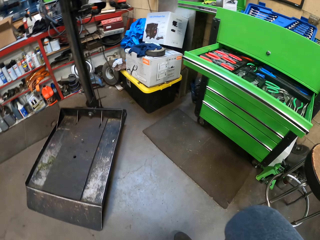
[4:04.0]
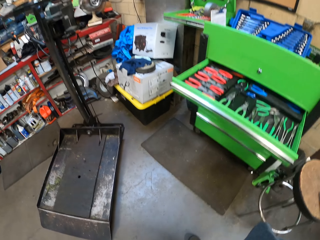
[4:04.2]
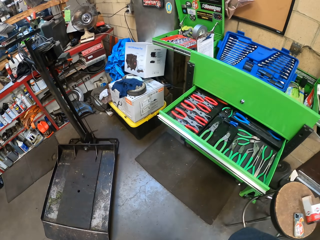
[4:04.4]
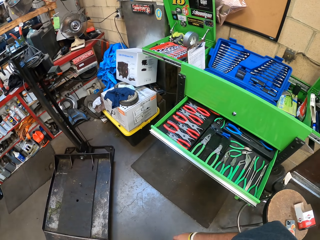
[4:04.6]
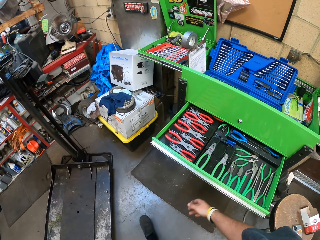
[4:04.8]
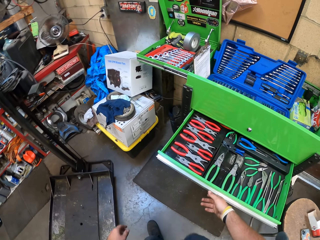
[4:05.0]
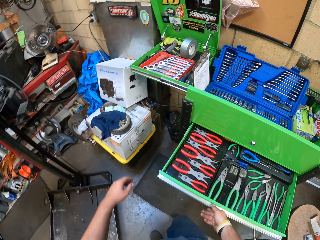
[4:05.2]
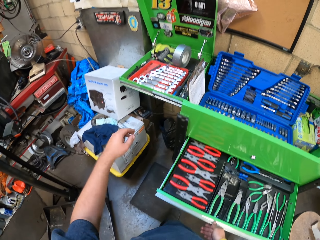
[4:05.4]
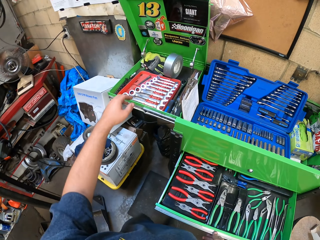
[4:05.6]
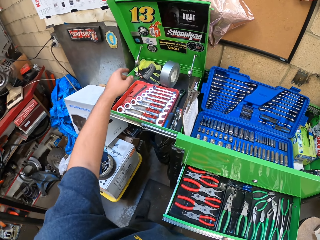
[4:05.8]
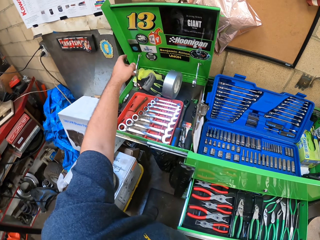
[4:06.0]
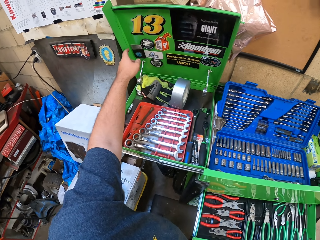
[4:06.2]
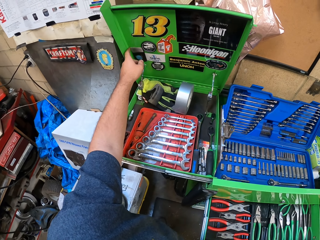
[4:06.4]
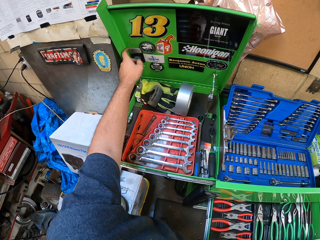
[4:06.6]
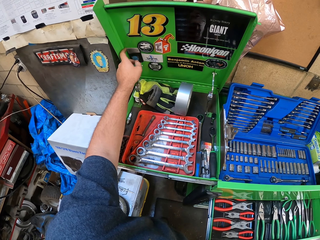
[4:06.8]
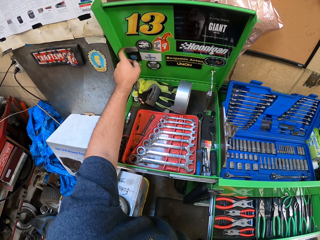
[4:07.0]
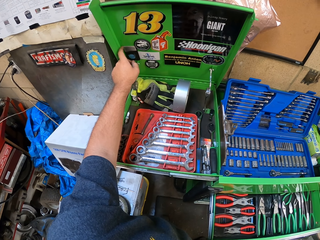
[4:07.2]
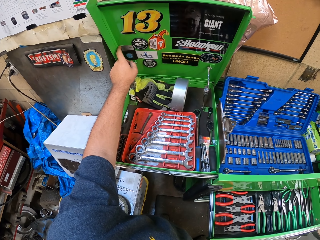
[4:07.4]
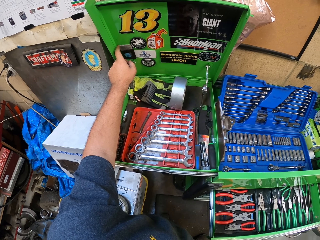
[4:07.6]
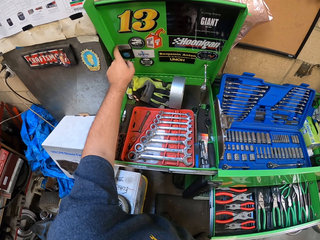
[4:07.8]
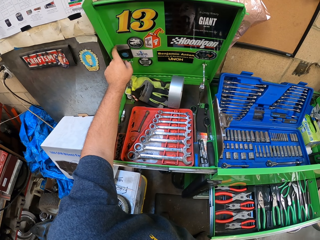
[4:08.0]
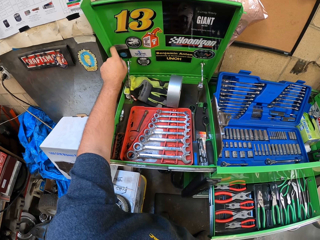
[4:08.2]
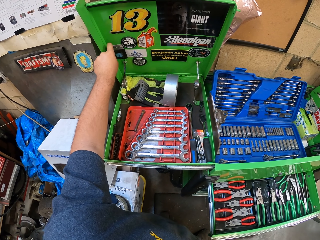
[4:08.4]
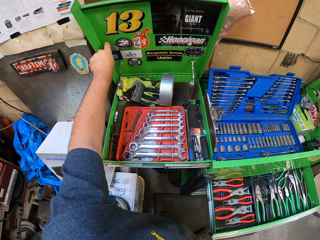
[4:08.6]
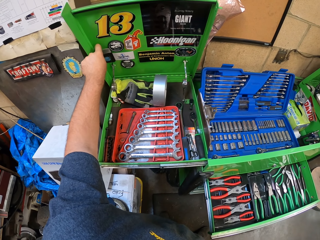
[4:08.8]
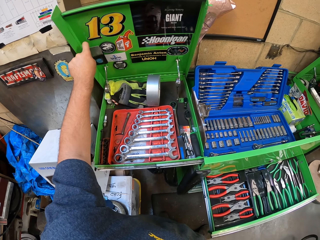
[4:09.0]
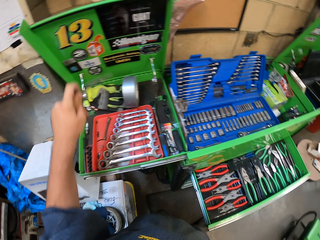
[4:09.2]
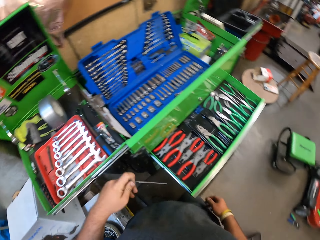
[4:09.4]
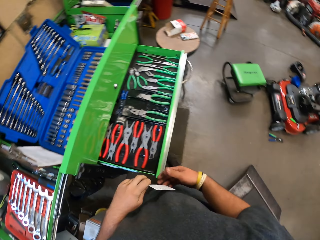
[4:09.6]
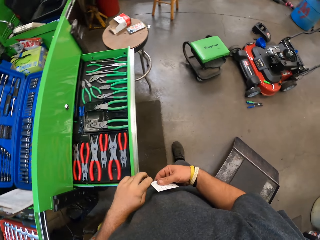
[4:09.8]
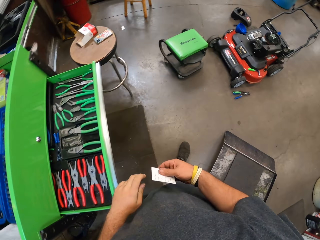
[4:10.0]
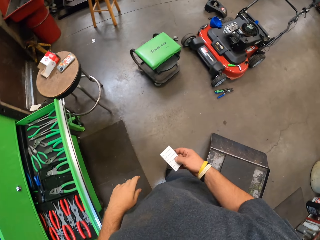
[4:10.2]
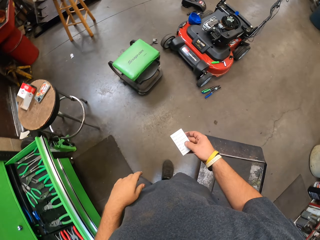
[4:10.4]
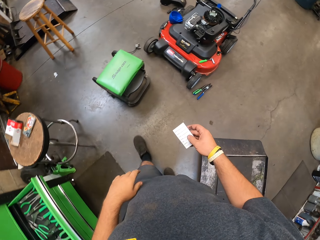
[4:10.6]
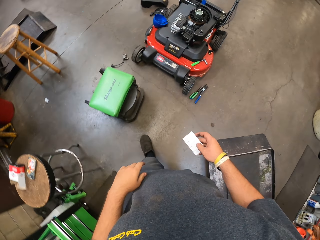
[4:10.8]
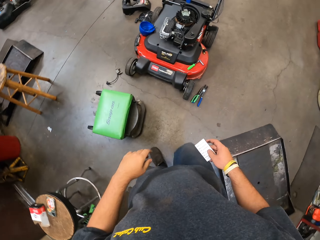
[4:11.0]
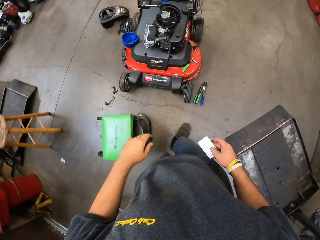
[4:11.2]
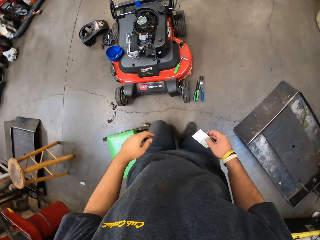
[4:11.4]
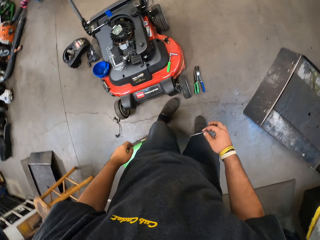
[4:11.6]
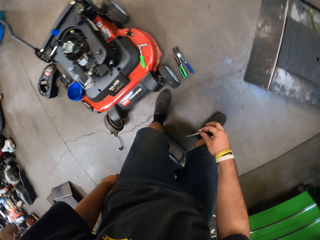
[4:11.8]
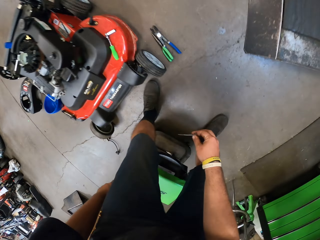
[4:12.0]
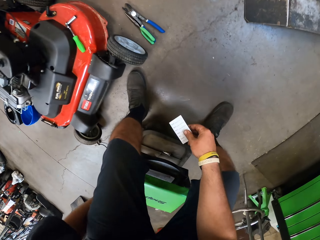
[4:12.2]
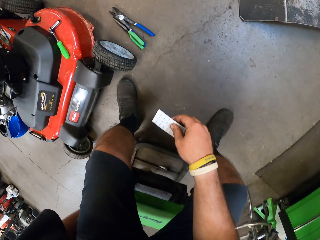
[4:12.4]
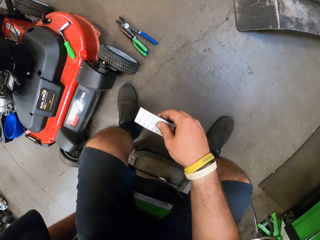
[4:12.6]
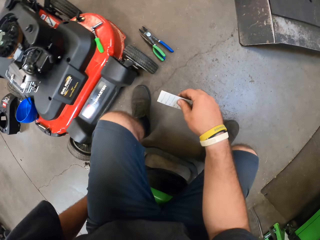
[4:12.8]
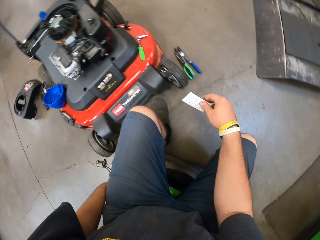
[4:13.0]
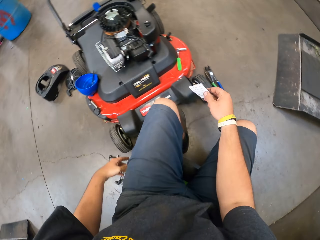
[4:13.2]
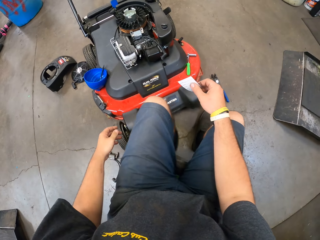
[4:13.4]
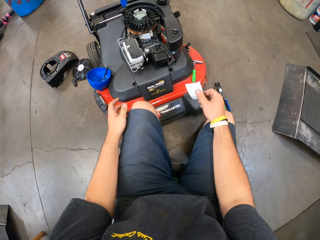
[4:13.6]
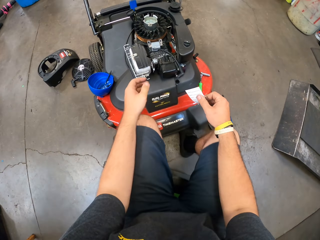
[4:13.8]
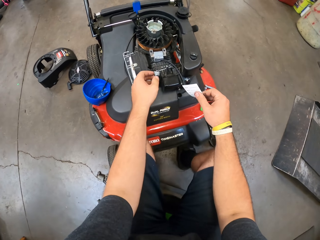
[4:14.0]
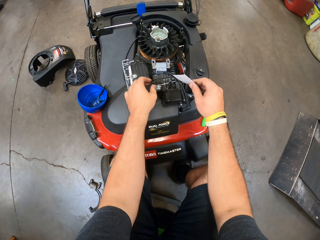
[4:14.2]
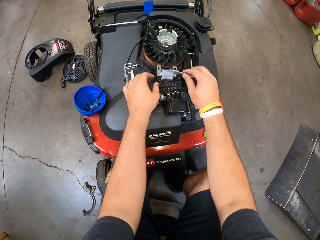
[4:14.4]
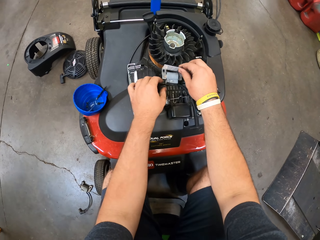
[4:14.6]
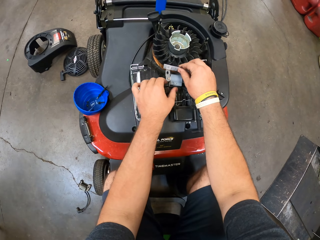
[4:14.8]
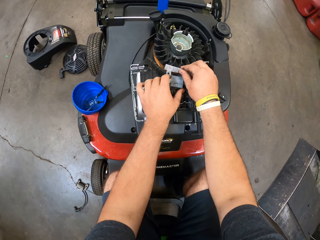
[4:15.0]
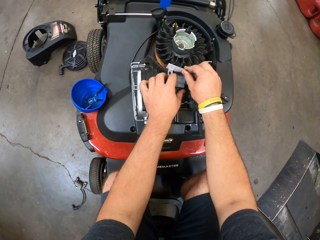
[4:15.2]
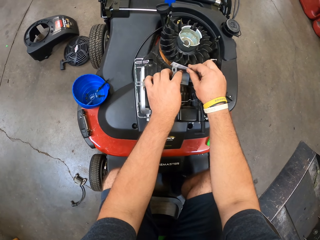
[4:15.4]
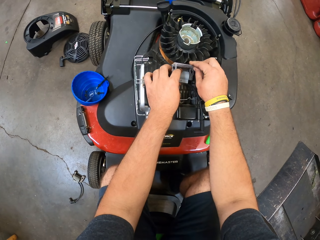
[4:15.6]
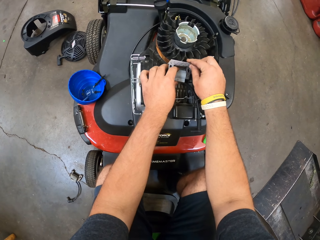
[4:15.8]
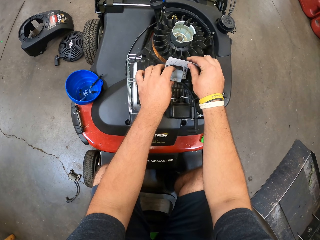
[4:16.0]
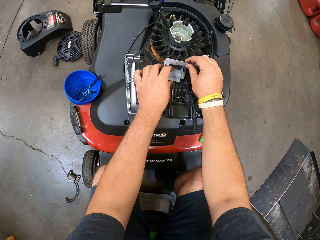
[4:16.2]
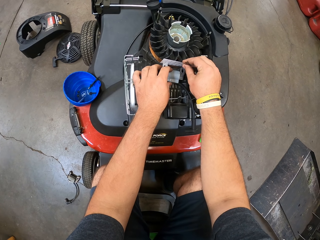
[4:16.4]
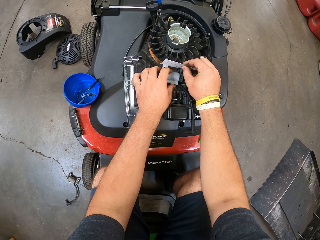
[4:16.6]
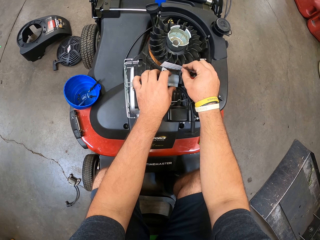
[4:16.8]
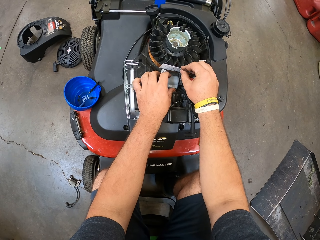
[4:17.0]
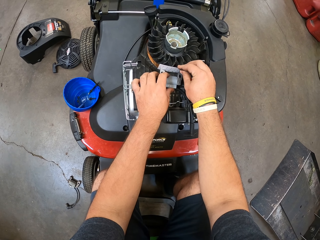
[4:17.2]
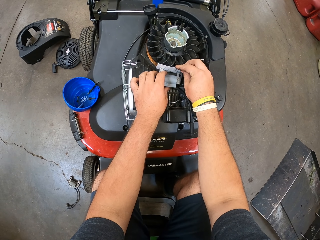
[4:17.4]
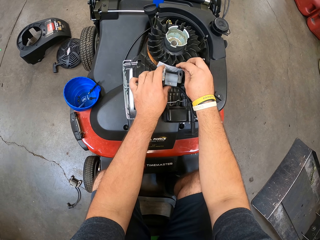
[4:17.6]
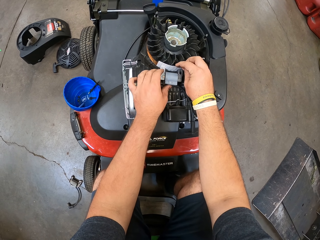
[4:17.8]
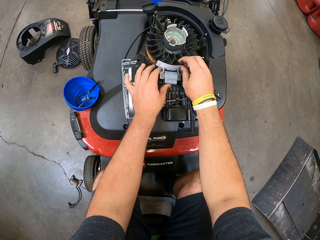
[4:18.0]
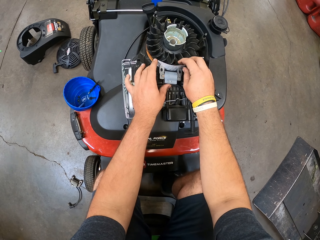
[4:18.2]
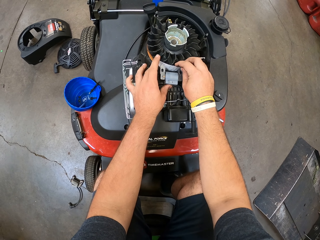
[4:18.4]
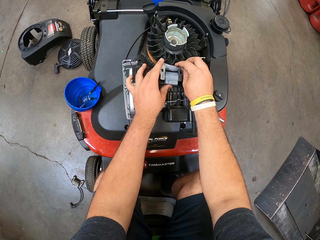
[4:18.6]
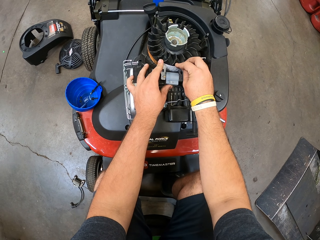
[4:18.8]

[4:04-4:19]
The camera wearer stands from the chair and walks to the drawer. They pick the piece of paper from the tool box. They walk to the machine and sit on the chair. They fix the piece of paper to the lawn mower.

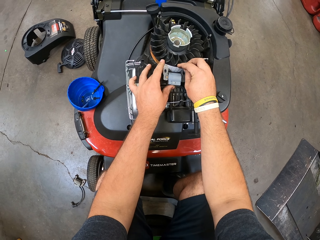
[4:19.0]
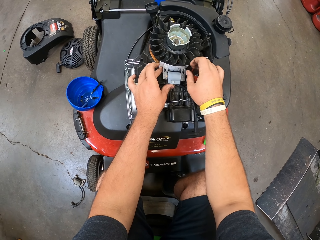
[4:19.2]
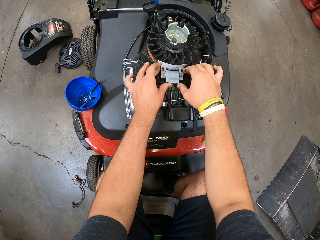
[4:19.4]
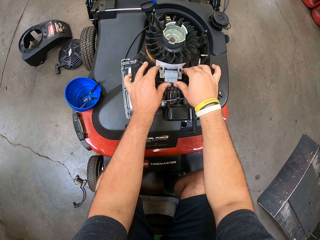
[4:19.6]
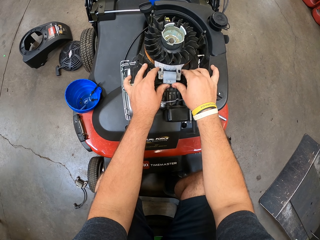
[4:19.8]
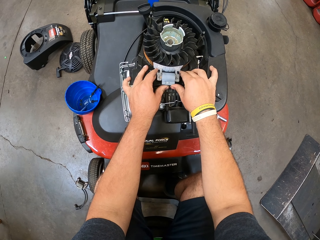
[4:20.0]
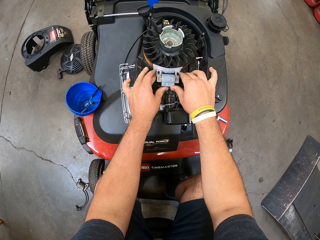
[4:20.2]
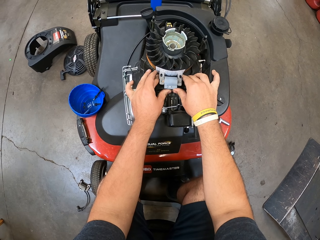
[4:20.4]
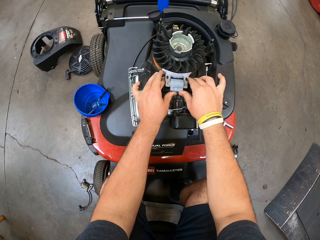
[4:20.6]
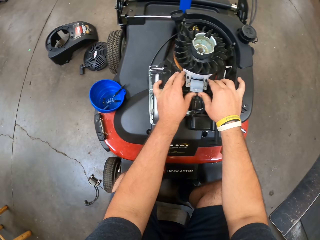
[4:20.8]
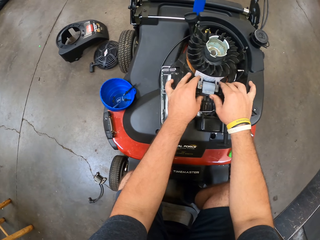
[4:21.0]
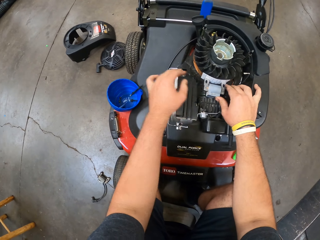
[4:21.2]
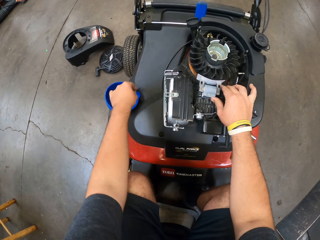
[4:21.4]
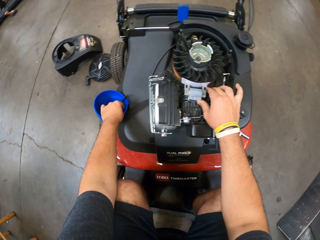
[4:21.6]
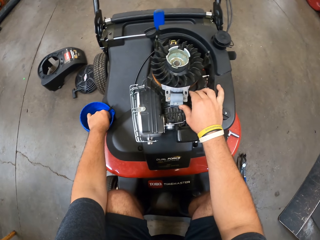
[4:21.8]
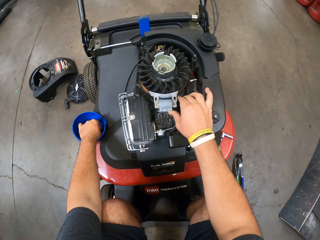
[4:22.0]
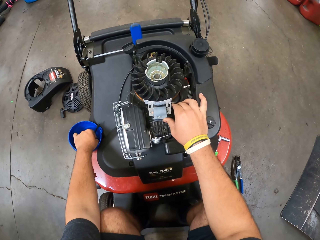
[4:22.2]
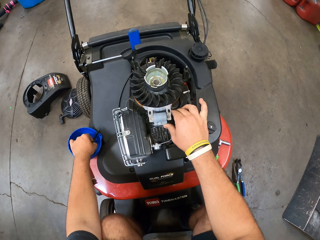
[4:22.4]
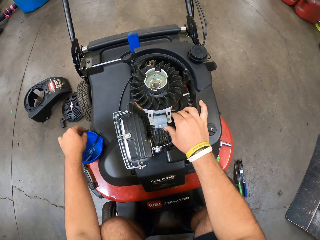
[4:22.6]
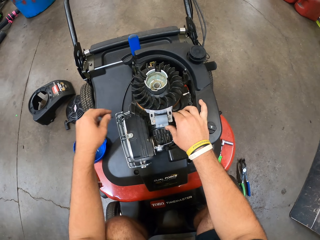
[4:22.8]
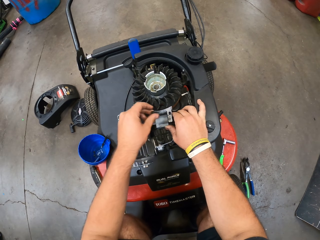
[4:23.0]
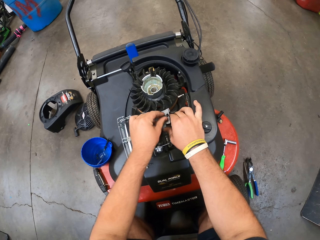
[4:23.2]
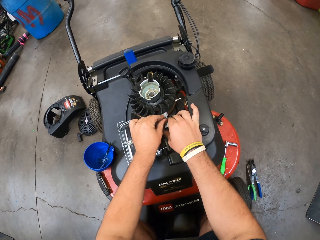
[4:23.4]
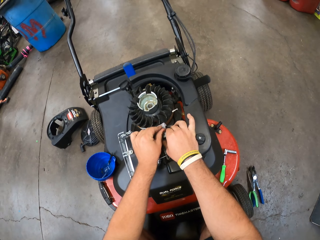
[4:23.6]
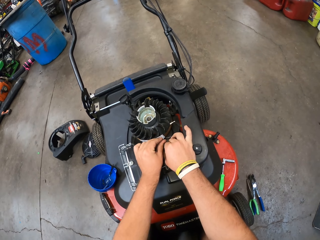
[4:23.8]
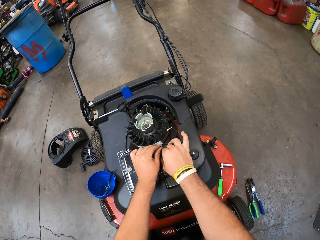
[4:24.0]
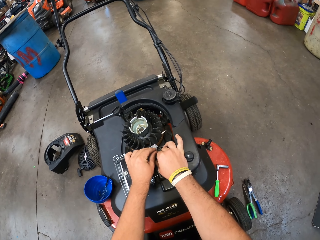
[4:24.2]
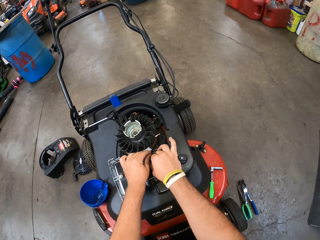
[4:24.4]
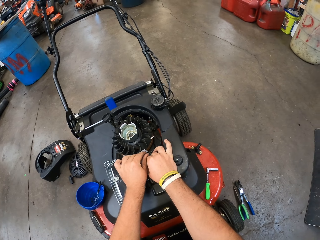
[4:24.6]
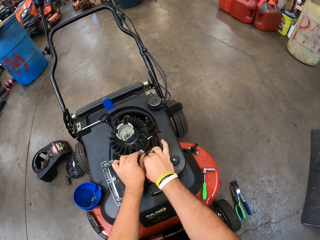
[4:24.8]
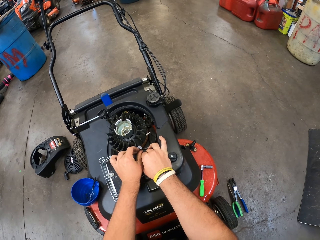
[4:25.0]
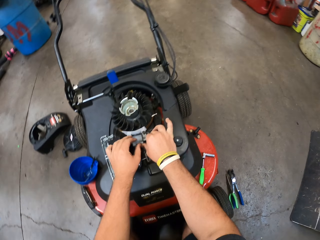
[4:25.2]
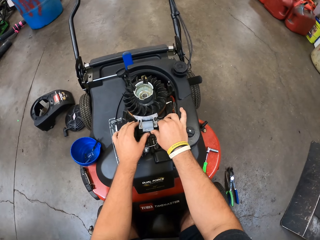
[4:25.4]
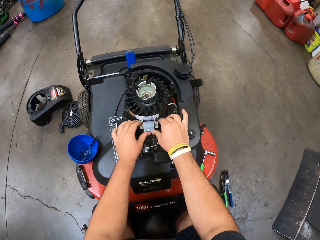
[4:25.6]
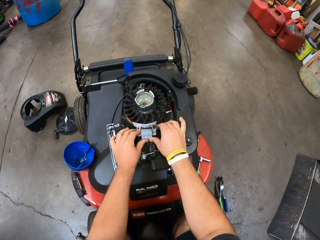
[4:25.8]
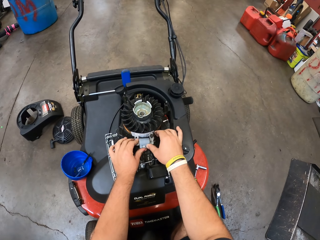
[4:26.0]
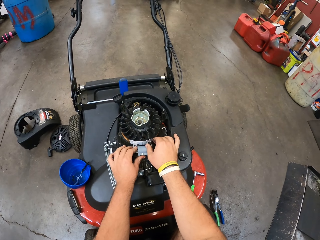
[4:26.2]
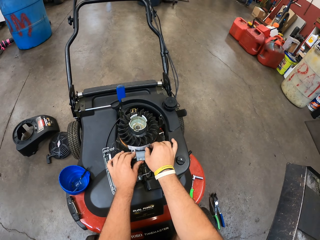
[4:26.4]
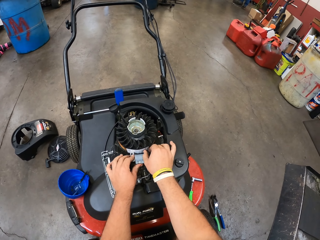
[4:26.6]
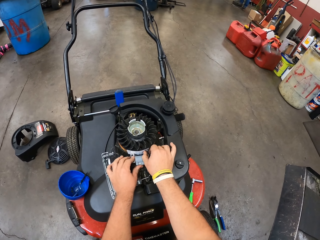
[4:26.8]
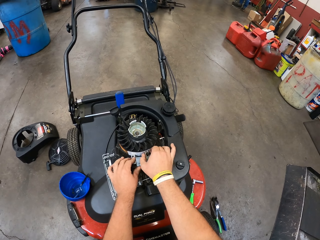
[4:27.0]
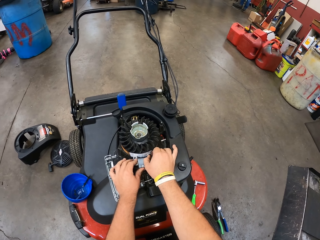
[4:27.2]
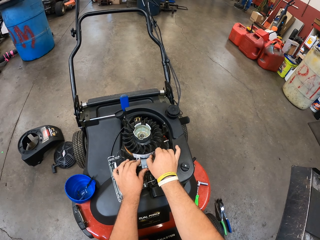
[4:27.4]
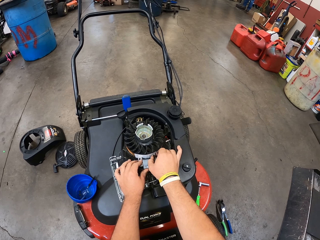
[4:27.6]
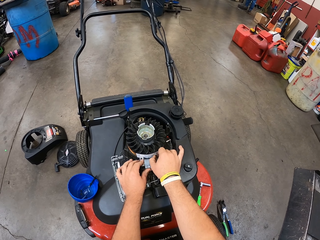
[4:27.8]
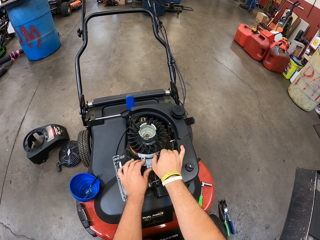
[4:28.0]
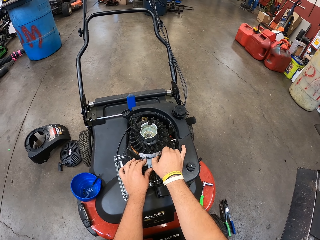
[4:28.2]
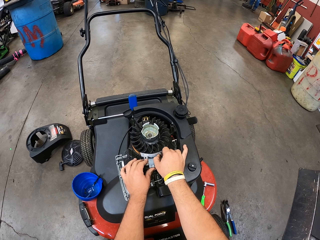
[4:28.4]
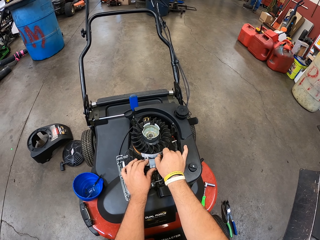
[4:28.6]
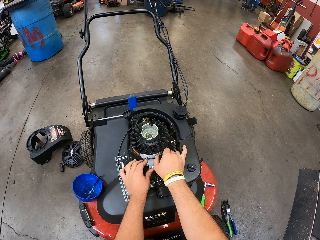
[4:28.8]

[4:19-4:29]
The camera wearer fits something on the engine. They pick a nut from the container, hold something on the engine, fix something, and insert the nut in something.
